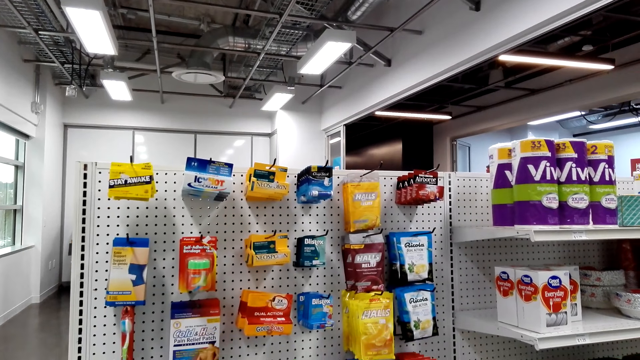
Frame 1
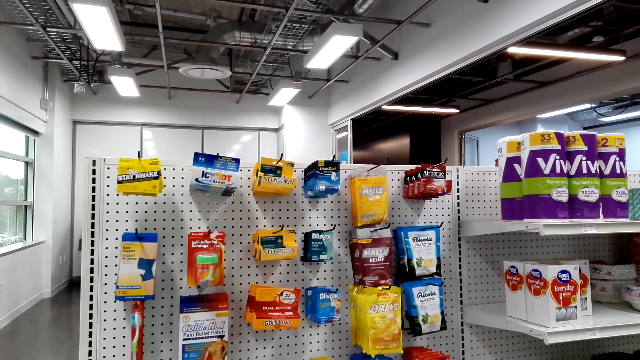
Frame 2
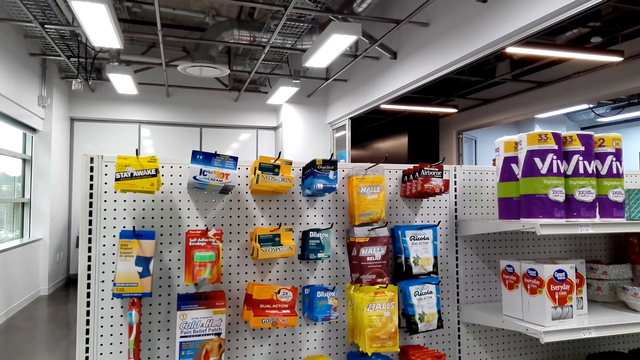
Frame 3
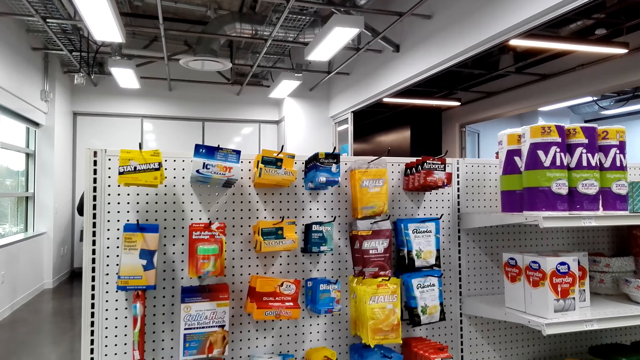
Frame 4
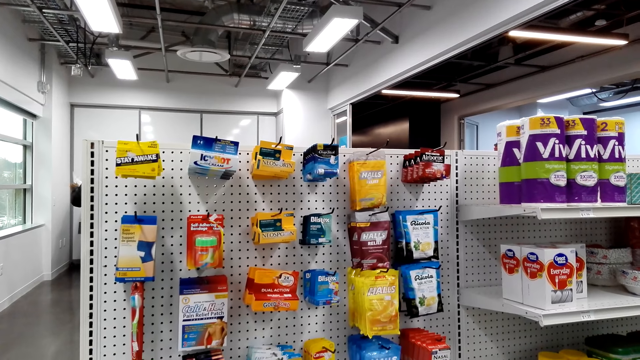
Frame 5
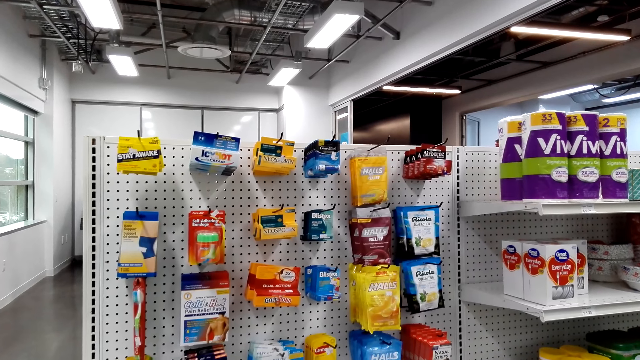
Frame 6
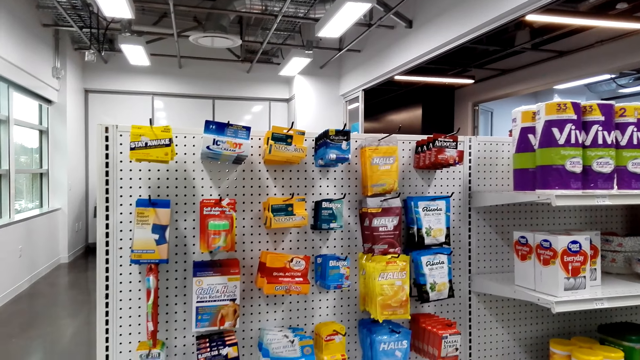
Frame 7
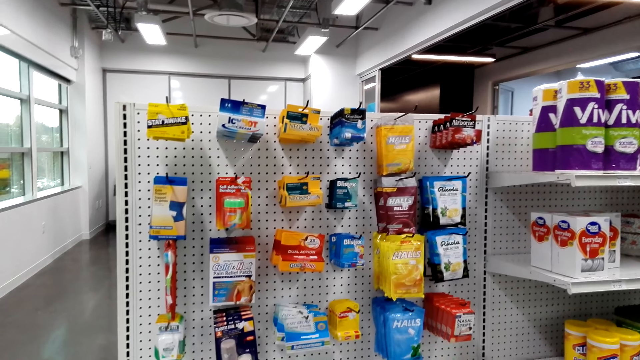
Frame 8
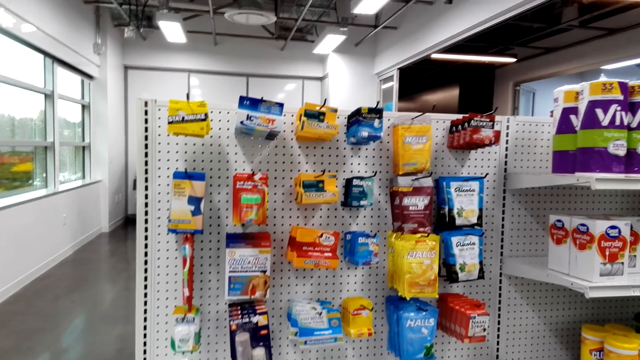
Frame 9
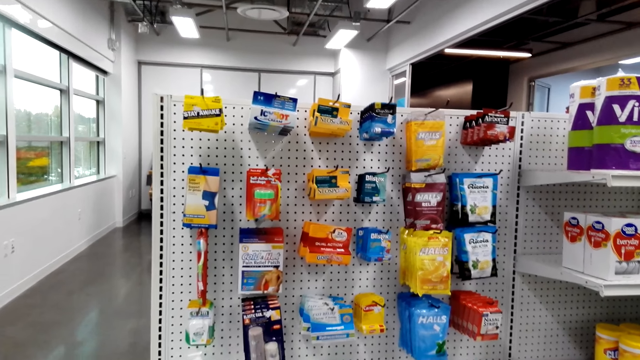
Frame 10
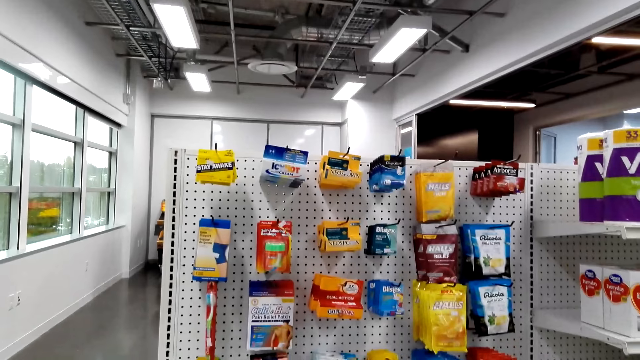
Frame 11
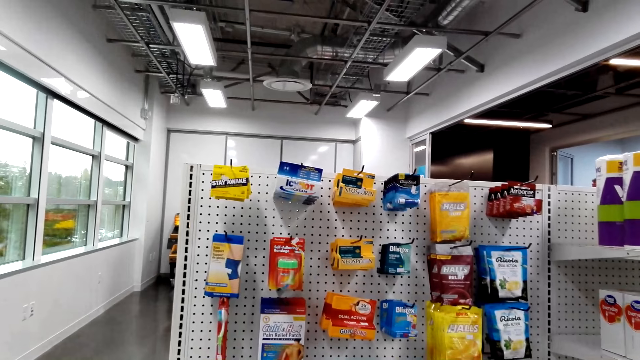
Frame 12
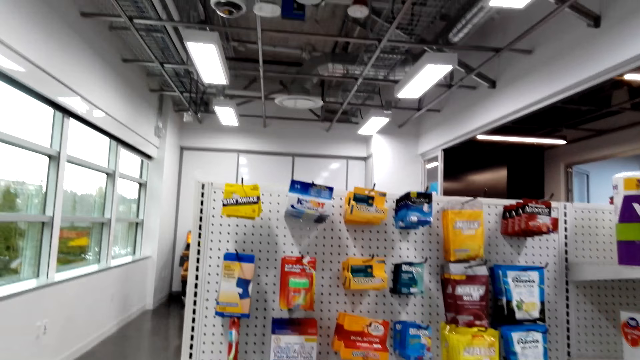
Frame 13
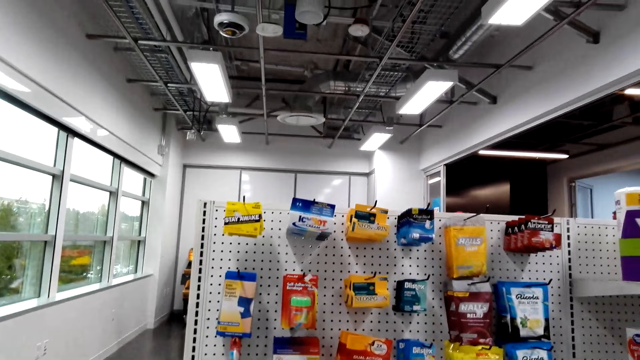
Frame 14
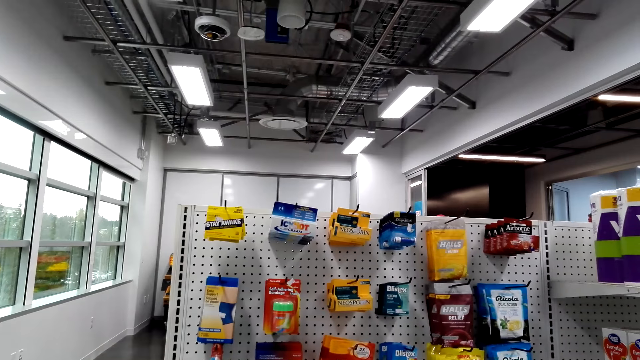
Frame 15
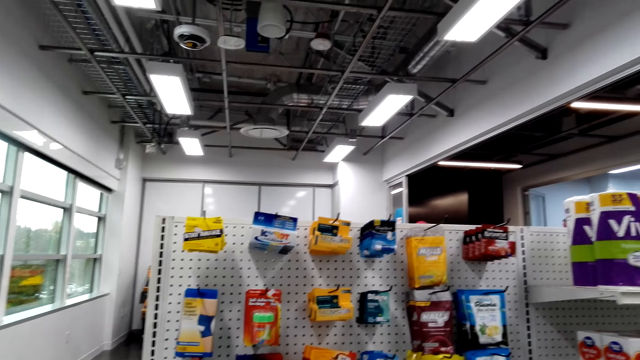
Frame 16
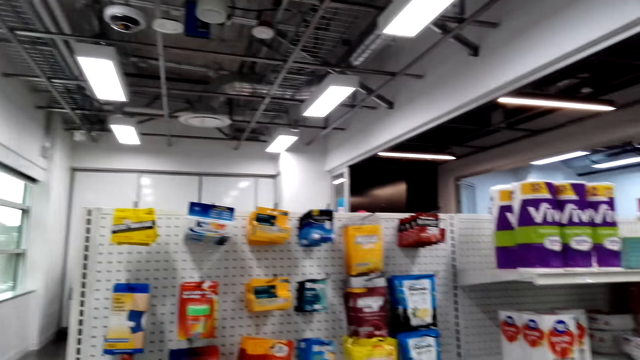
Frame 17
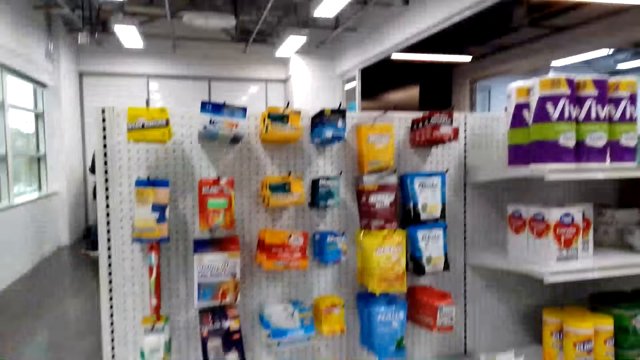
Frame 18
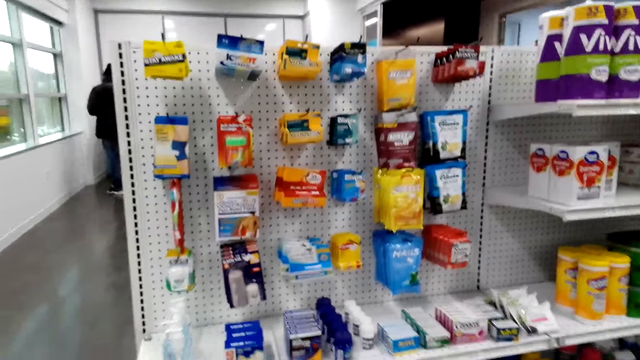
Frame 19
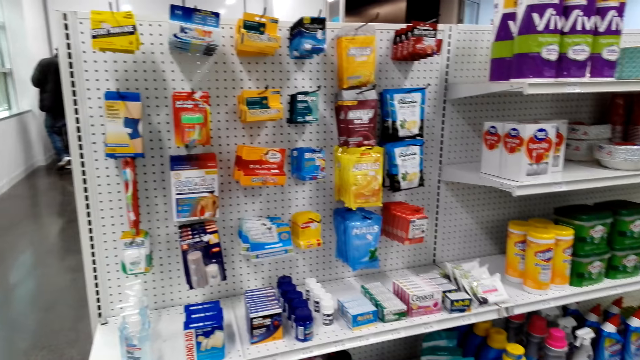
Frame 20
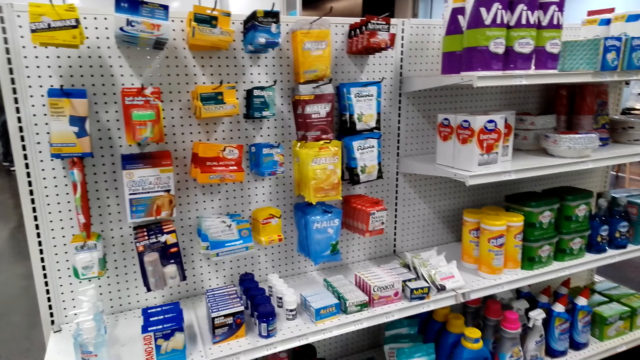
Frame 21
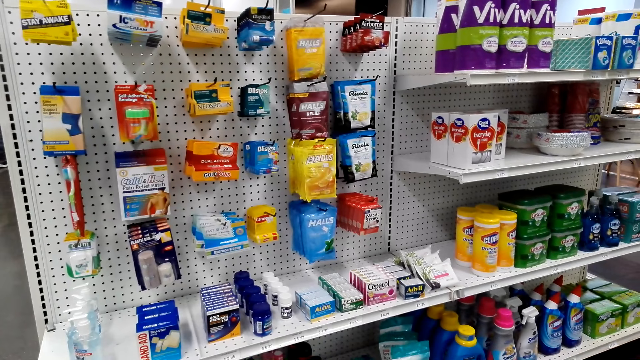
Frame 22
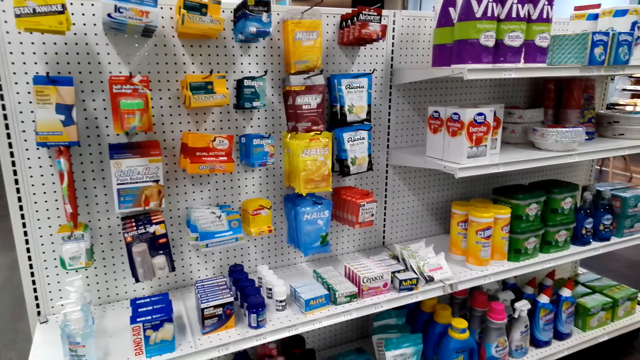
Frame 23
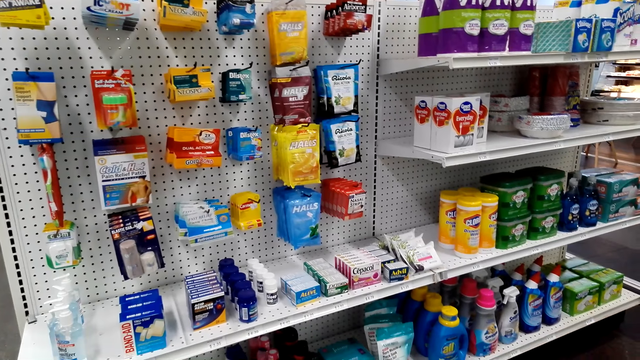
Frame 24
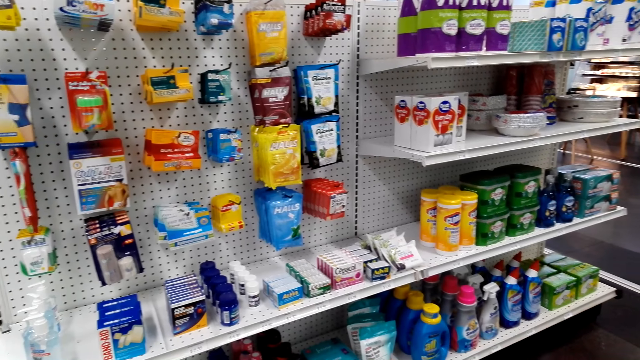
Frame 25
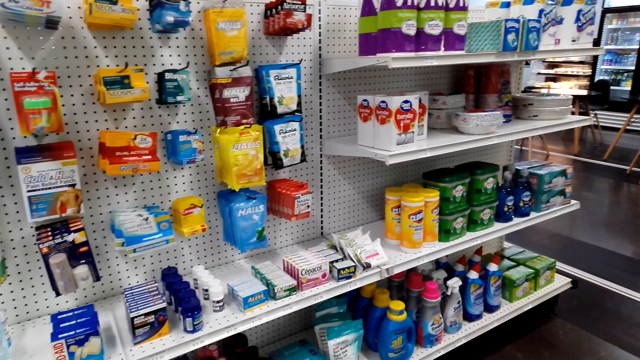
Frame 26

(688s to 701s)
A man moves his hand. The camera wearer looks around. The man turns around.

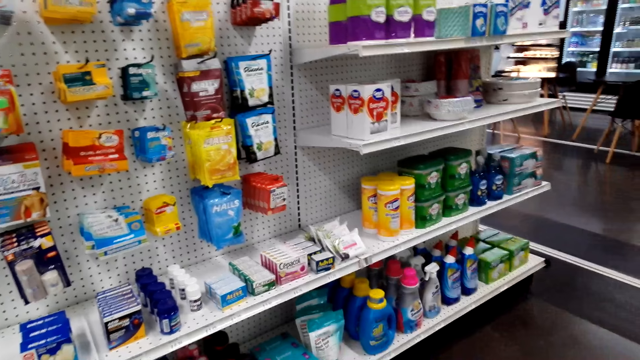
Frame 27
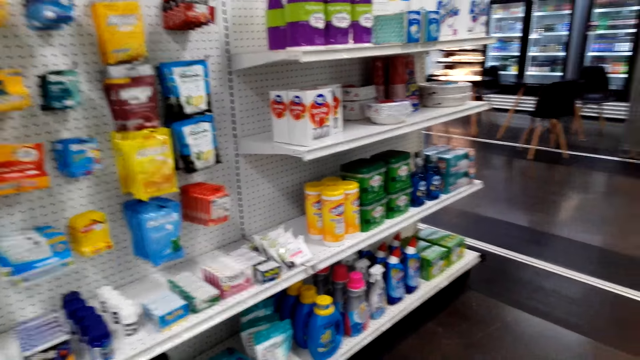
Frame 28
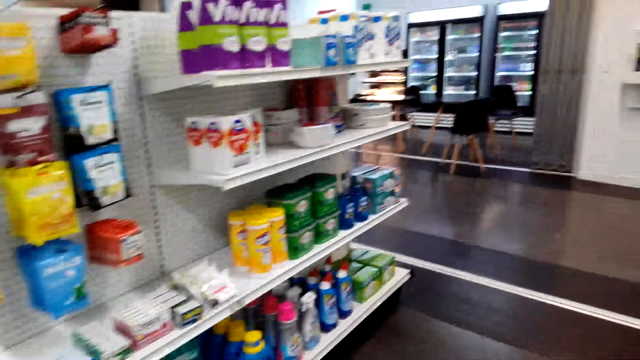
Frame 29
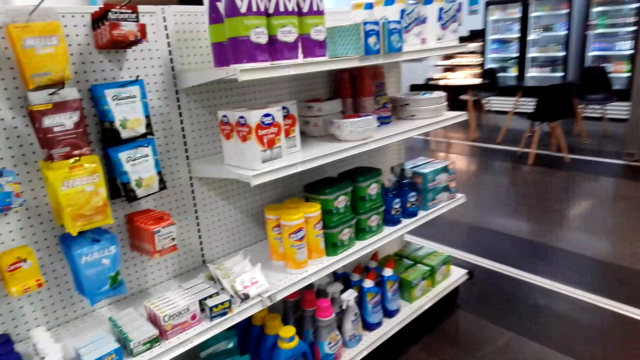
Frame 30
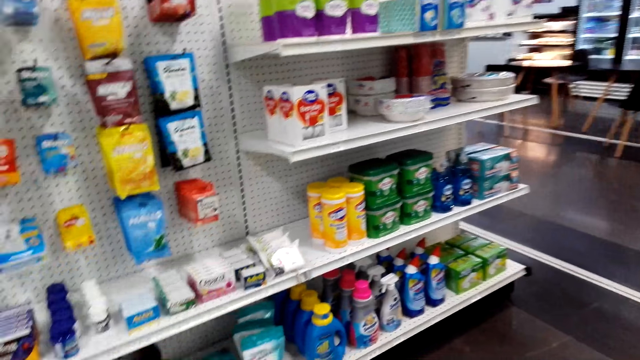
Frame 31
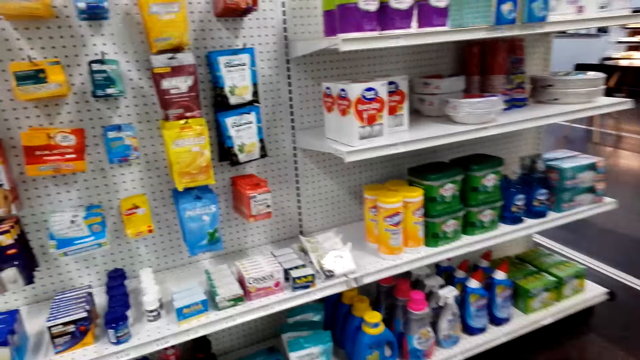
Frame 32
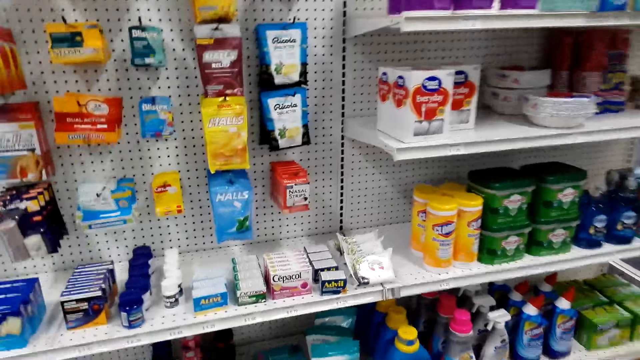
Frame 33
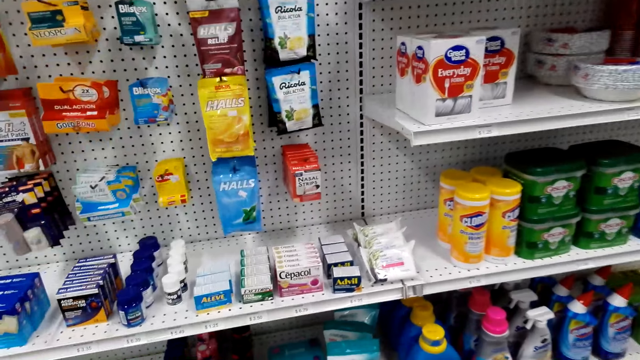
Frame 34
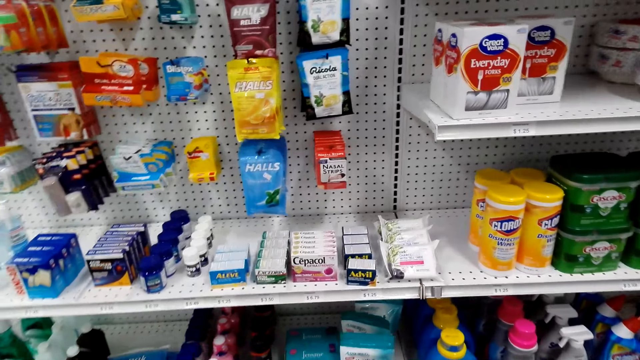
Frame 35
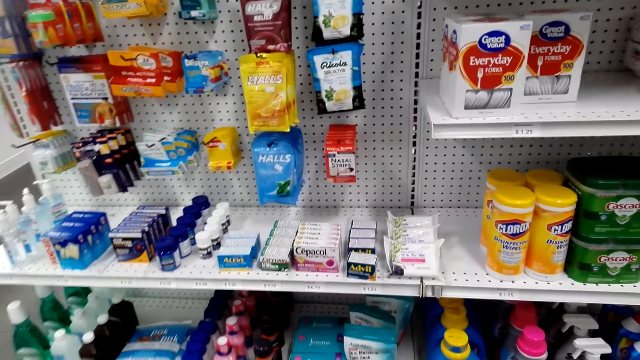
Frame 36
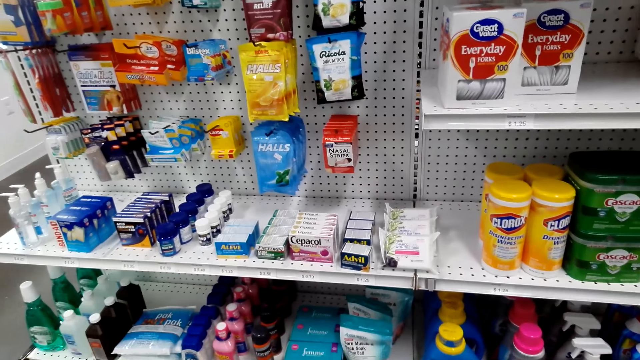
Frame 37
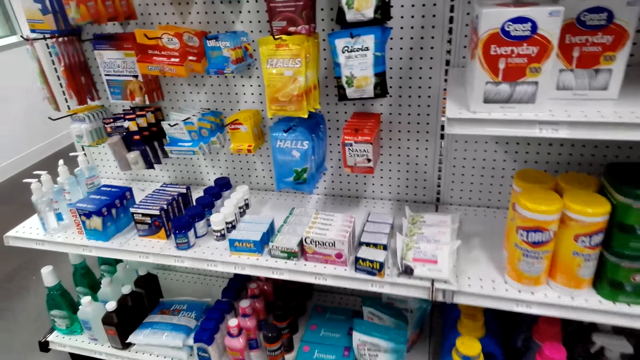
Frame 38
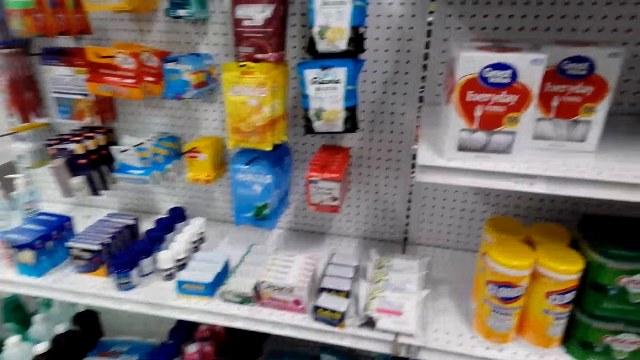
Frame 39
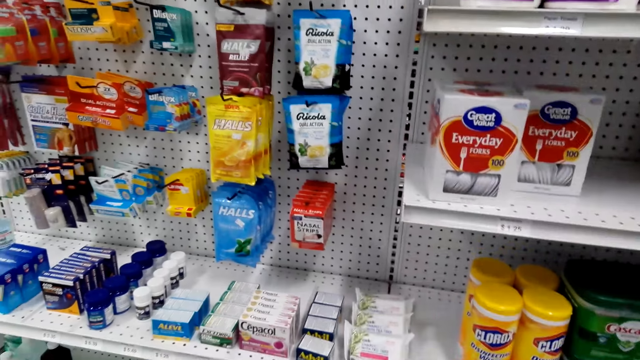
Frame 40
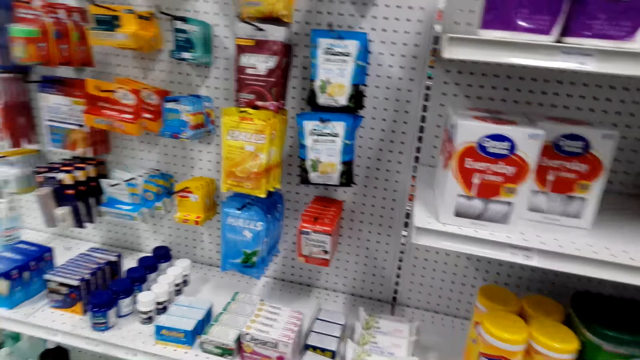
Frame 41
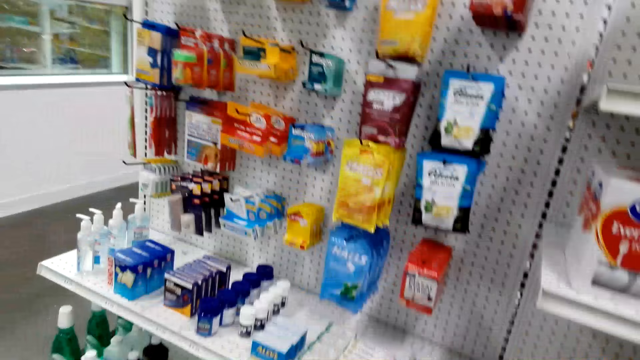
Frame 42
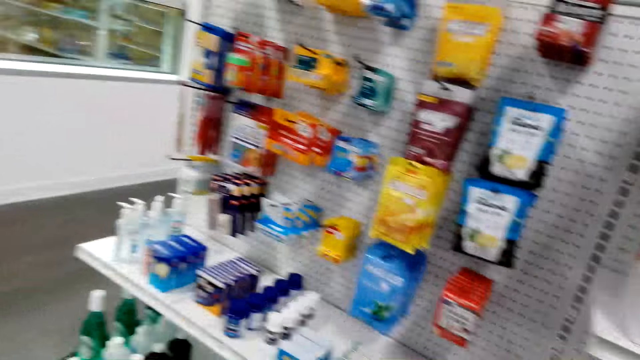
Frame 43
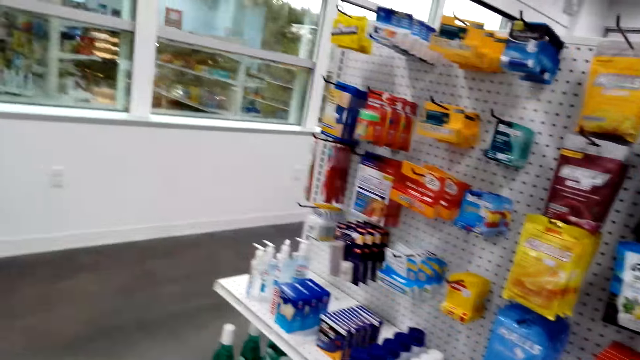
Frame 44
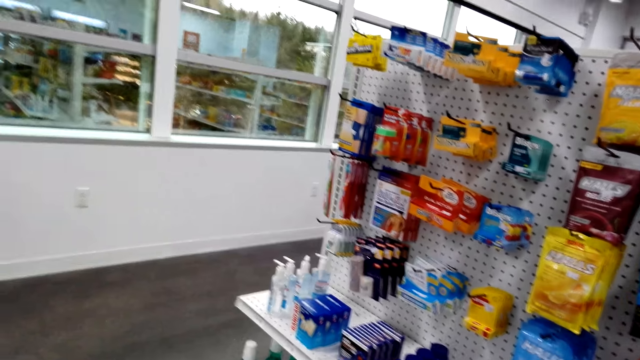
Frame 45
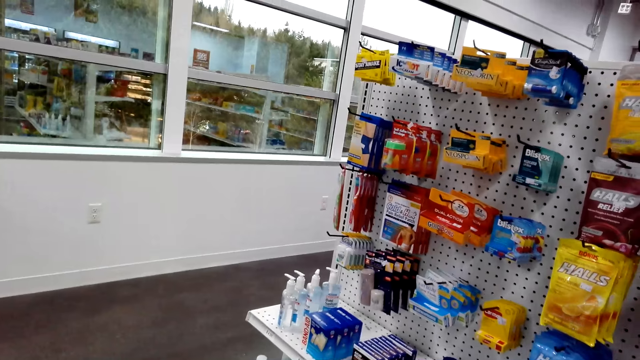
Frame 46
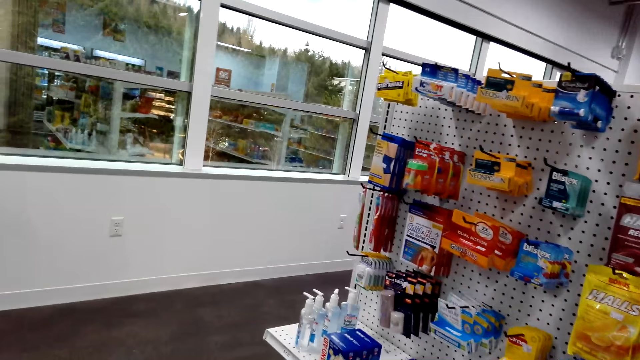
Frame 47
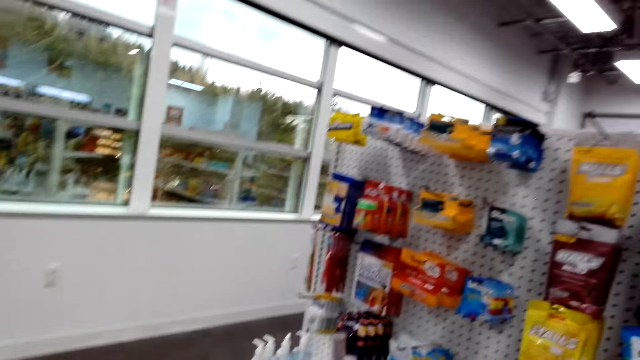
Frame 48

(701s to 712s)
The camera wearer moves around.
